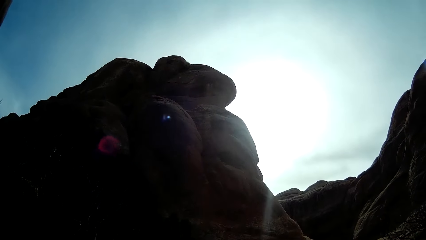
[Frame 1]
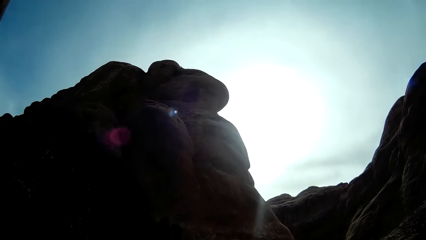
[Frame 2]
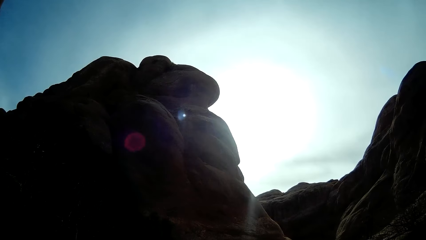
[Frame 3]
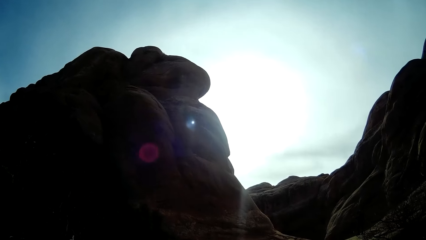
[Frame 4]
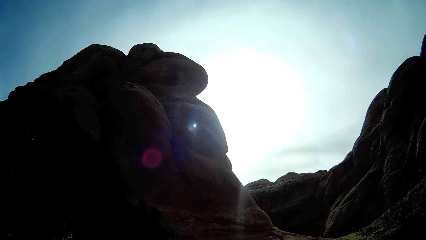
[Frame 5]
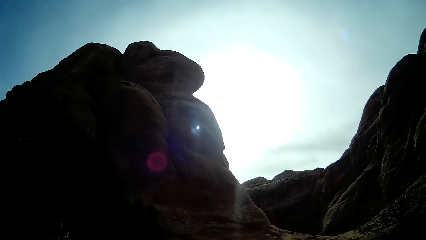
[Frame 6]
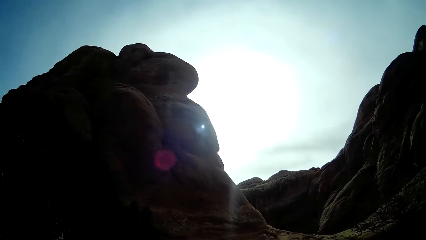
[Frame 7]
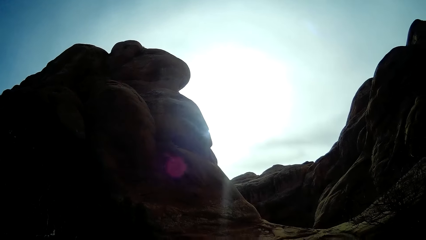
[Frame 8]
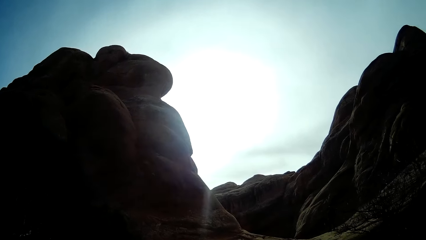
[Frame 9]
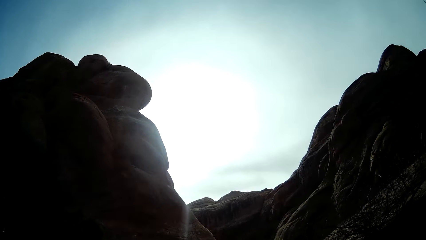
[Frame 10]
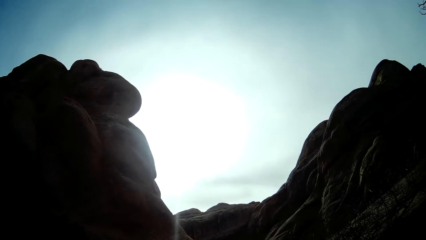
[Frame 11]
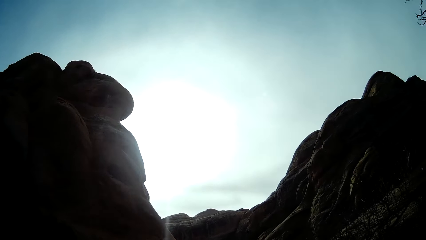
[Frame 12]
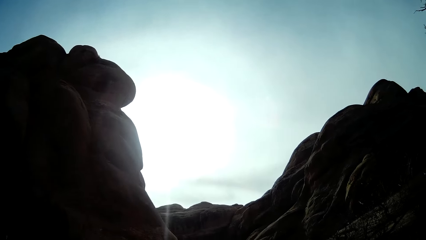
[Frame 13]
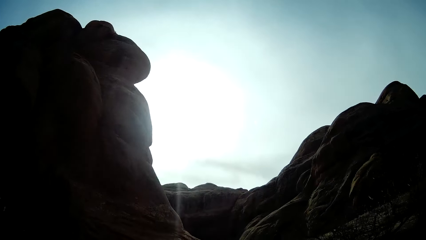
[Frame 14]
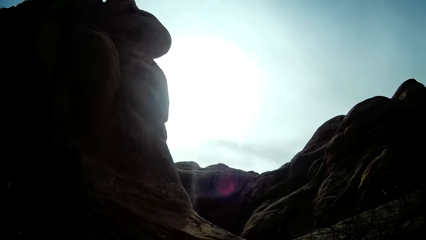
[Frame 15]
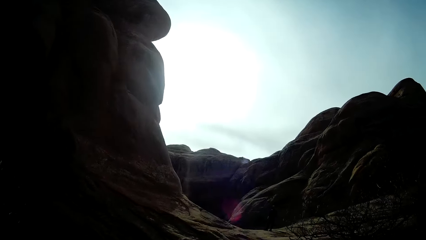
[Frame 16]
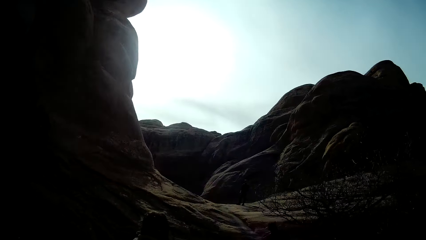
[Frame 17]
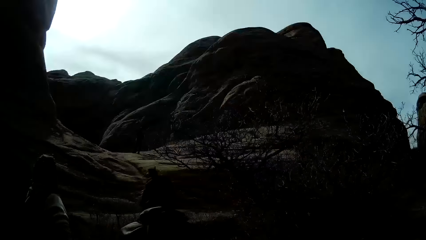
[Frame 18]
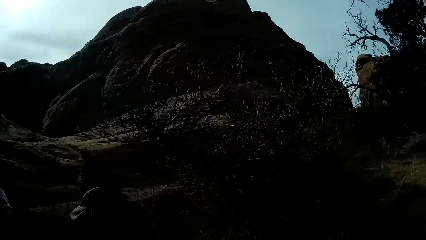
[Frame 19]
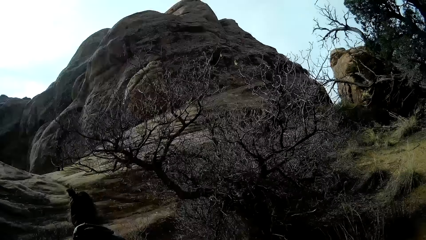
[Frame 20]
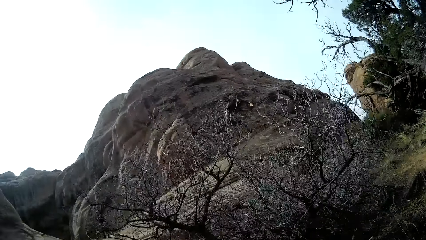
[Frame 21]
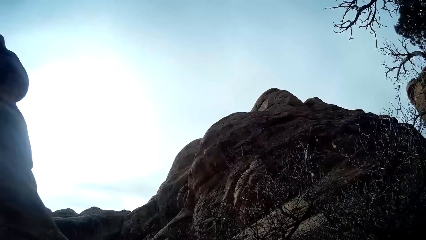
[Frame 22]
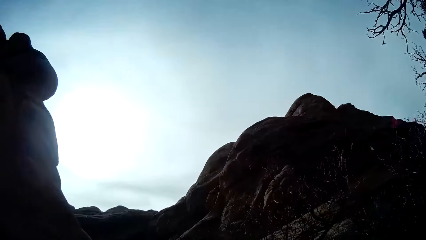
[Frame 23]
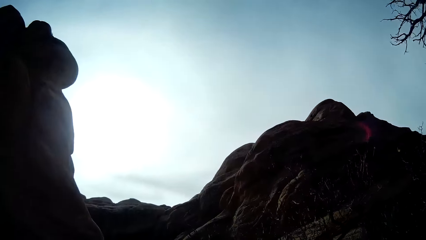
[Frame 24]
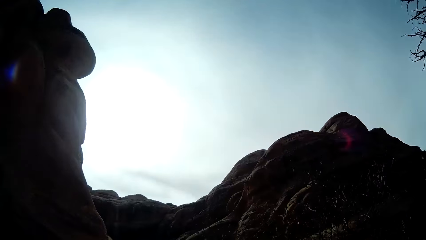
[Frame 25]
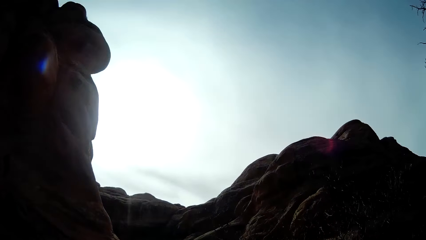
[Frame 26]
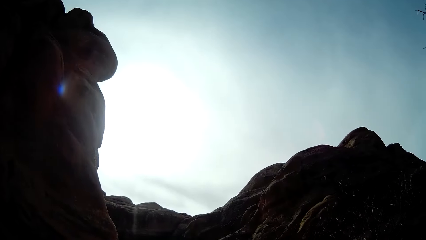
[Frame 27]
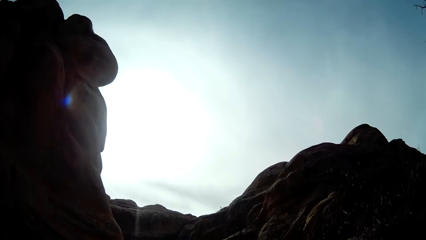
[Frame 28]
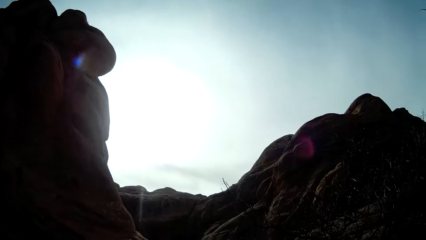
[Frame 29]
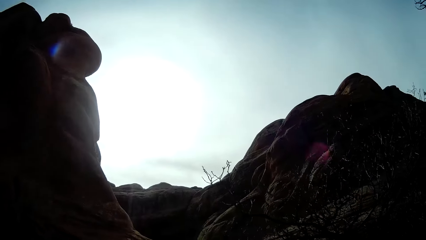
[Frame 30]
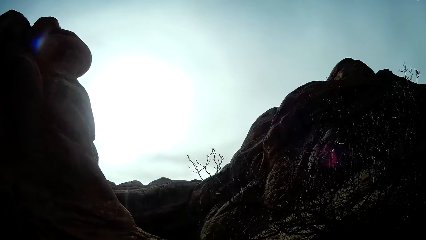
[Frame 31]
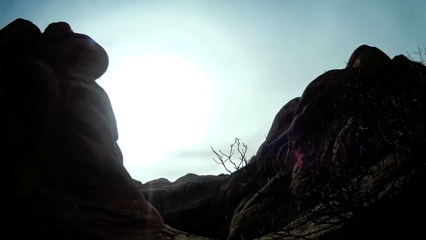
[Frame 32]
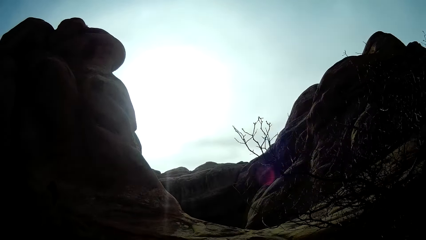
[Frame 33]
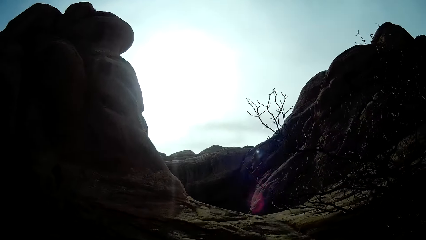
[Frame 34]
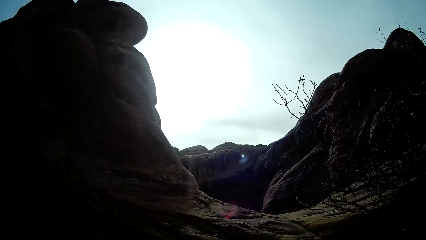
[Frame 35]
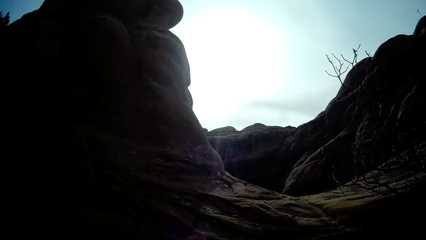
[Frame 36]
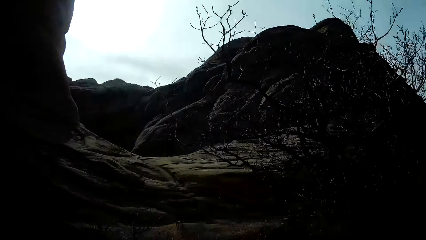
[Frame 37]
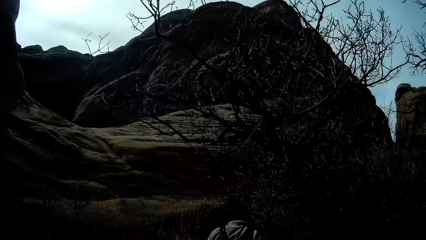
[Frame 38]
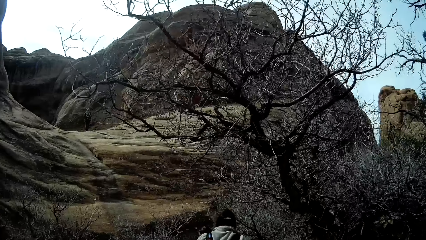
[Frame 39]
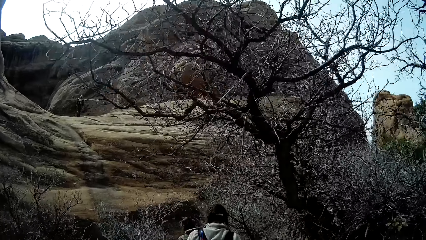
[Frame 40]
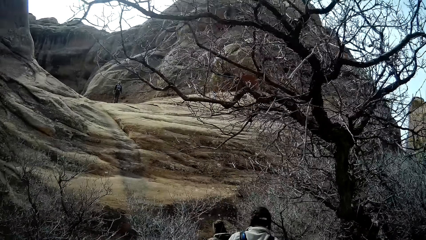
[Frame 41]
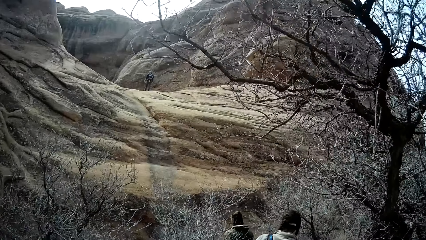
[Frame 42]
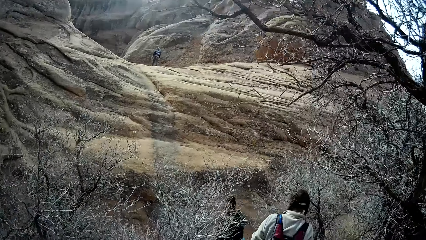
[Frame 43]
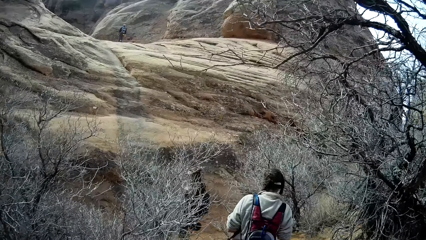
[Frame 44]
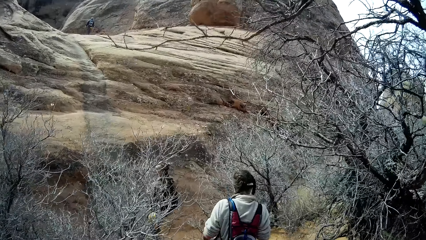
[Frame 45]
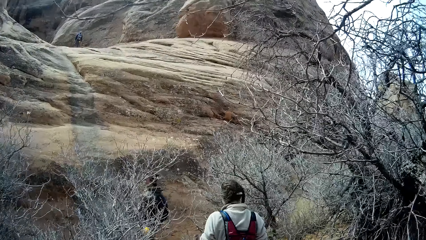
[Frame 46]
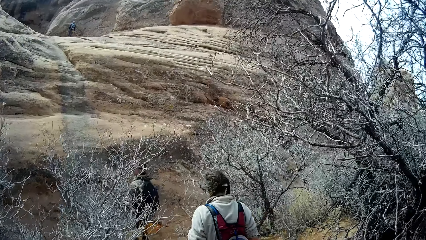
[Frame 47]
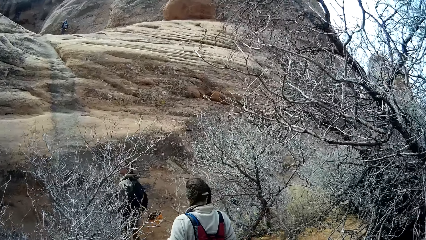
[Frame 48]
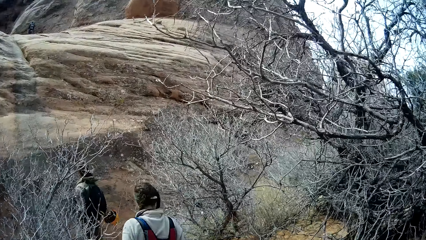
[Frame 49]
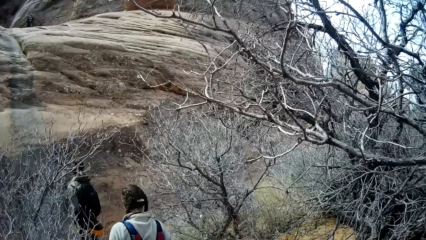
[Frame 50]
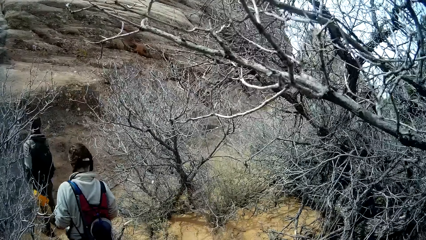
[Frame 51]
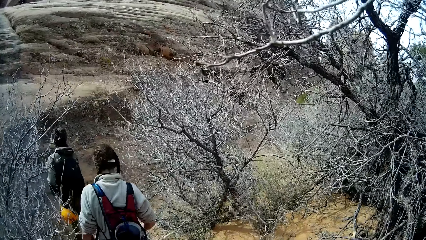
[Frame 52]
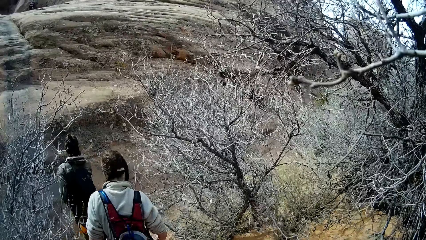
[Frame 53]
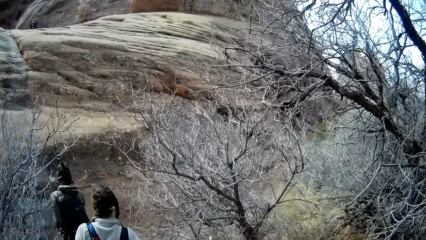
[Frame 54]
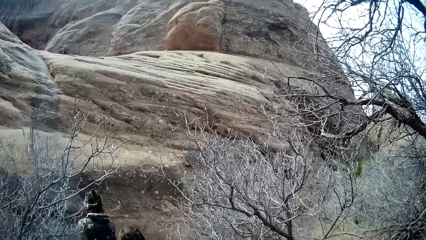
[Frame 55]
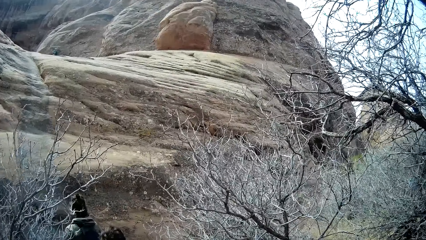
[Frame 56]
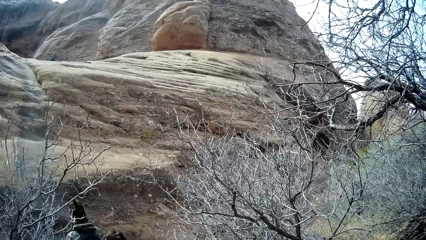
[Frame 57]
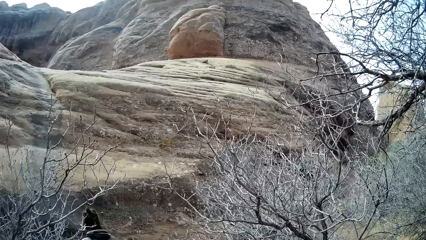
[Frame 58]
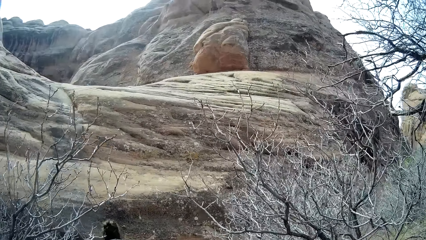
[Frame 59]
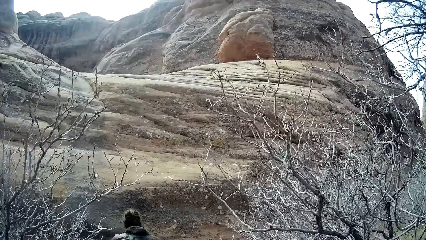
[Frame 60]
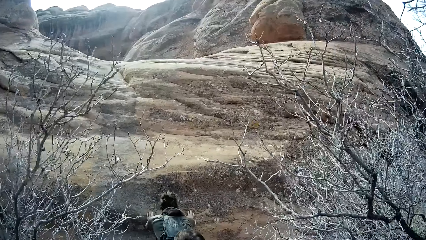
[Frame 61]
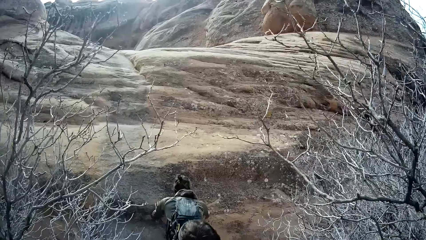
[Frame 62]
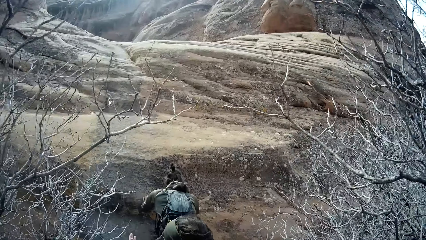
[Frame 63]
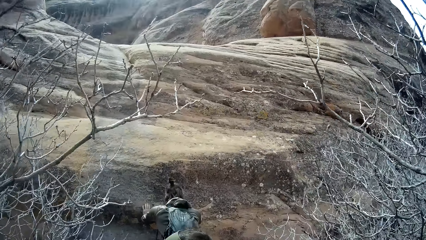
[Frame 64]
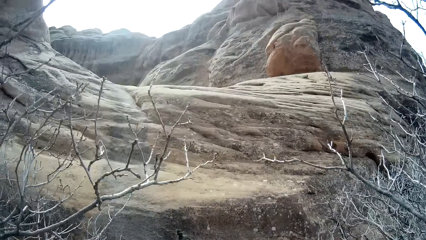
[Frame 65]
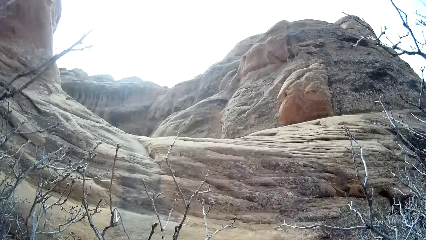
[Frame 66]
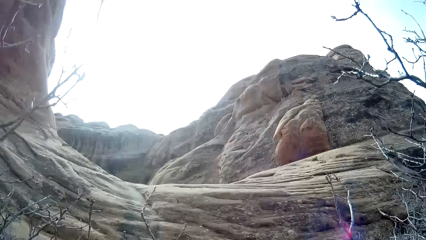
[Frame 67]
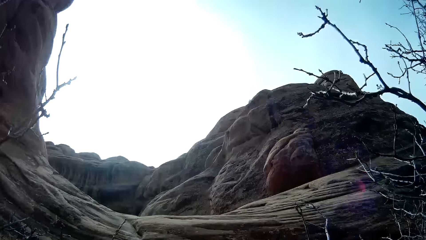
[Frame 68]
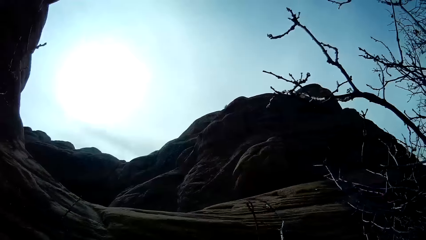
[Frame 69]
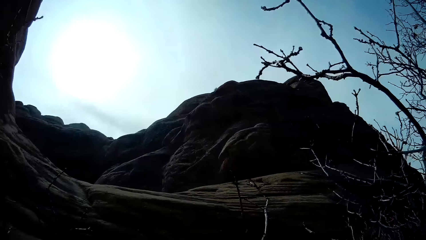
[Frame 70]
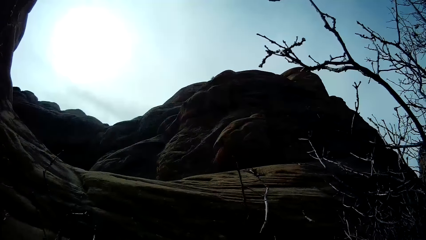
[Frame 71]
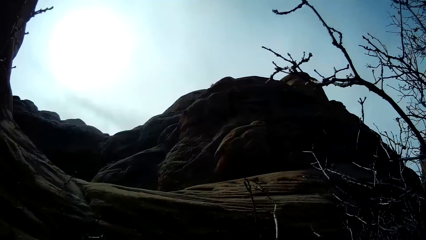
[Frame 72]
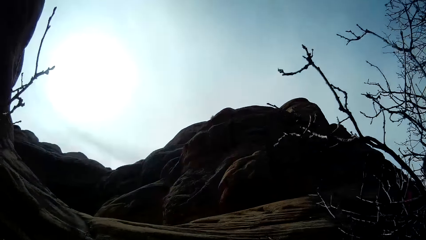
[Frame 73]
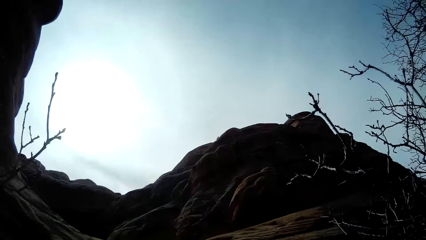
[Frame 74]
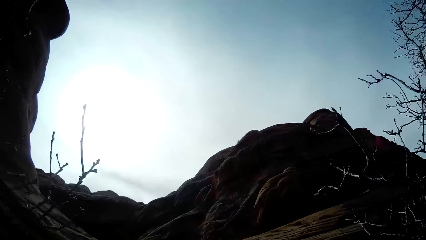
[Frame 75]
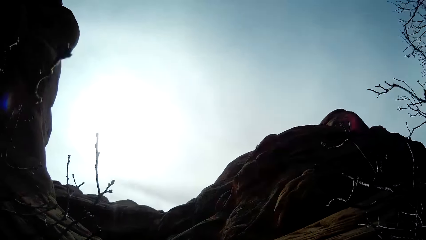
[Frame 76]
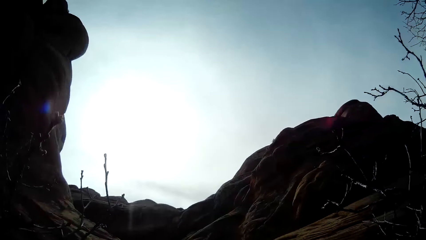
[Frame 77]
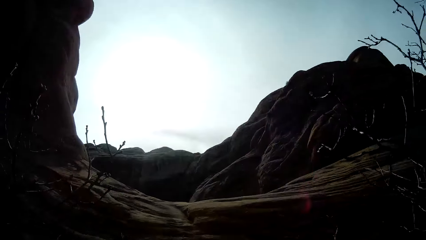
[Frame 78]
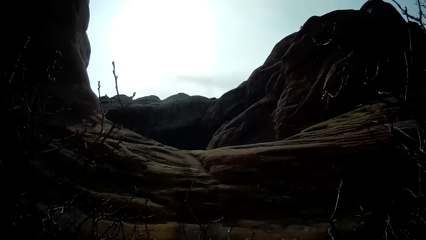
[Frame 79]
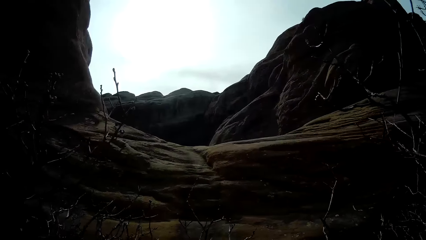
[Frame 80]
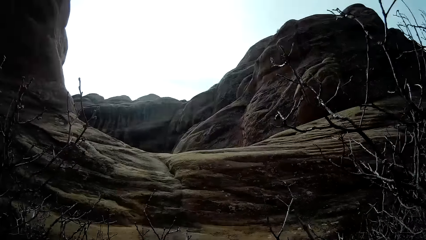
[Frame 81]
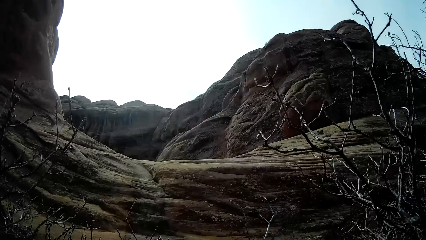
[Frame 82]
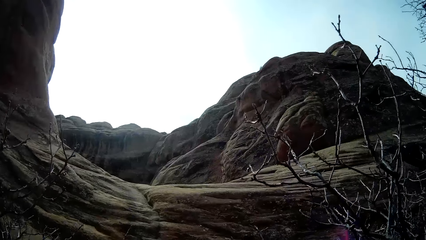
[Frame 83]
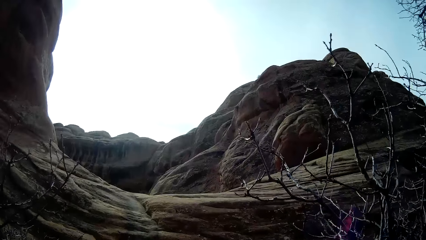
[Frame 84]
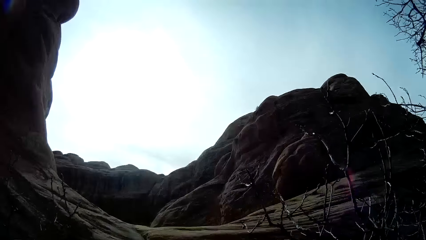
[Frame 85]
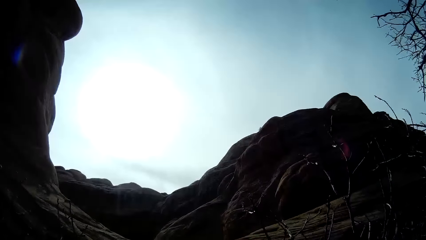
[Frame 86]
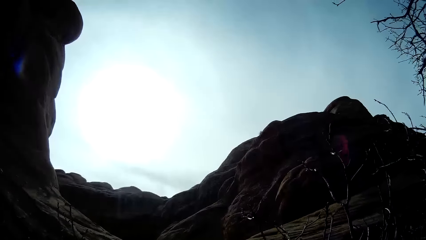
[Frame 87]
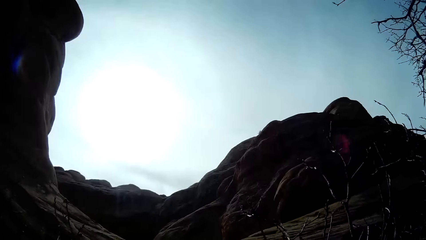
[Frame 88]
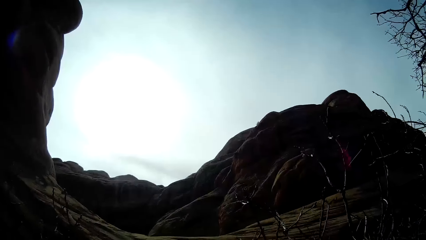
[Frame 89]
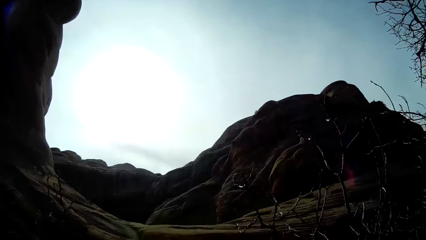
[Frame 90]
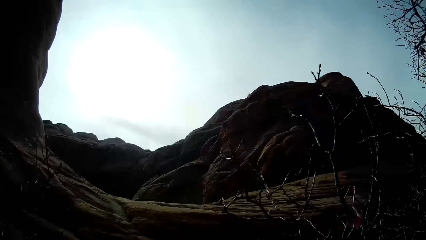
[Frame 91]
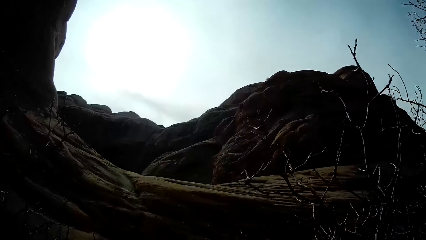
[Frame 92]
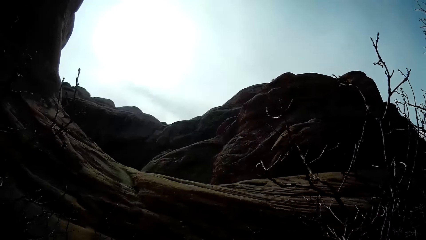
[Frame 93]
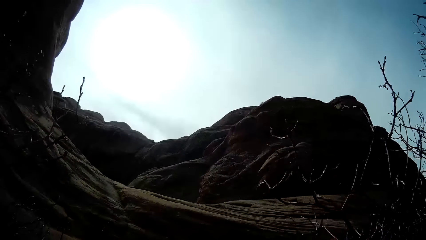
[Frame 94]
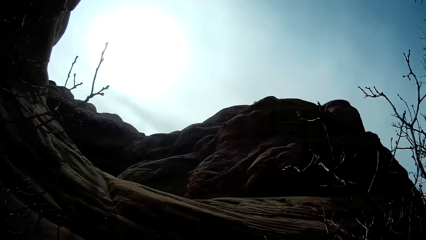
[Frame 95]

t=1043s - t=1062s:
The camera wearer stares at a hill. They walk behind a man and another man. They follow a woman. They stare at the hill.
